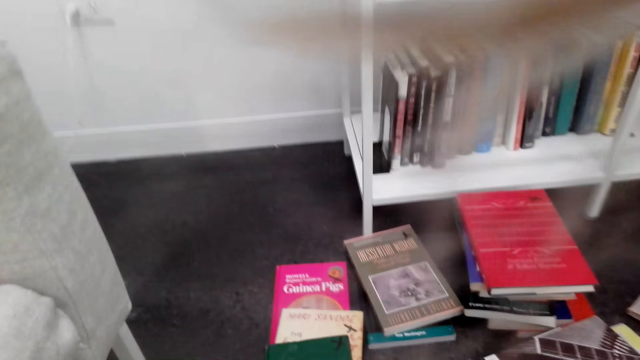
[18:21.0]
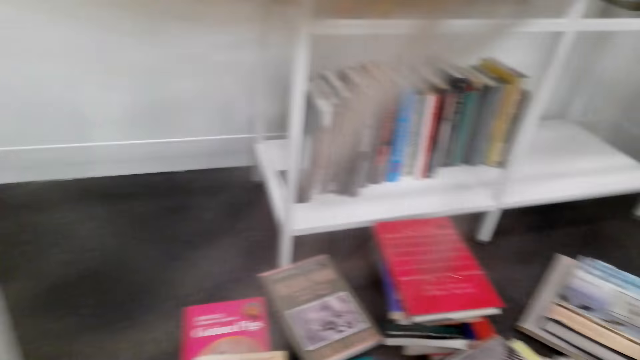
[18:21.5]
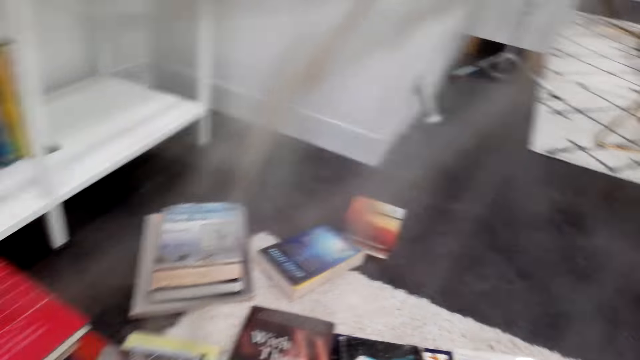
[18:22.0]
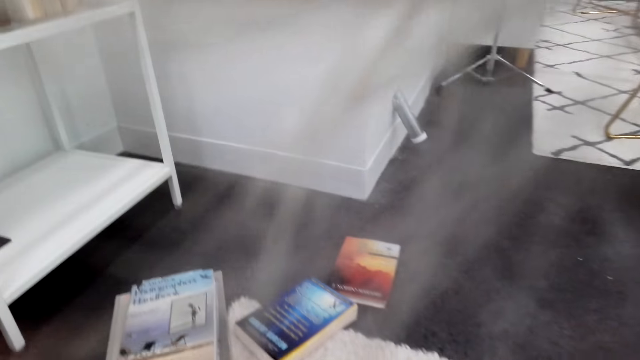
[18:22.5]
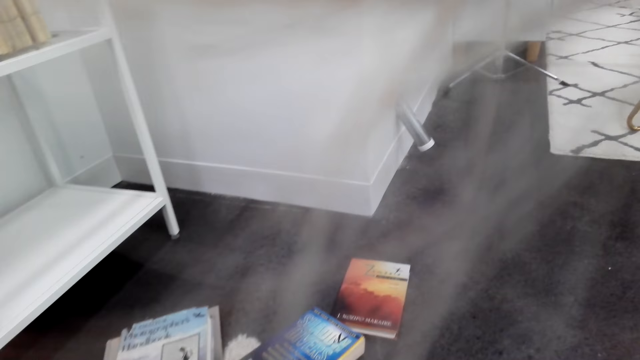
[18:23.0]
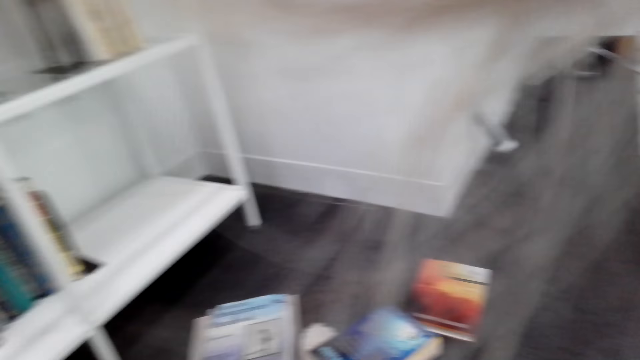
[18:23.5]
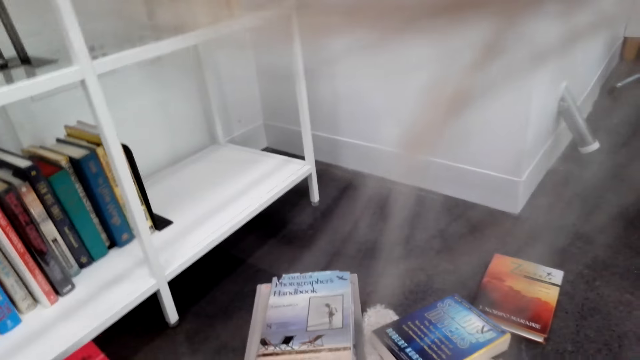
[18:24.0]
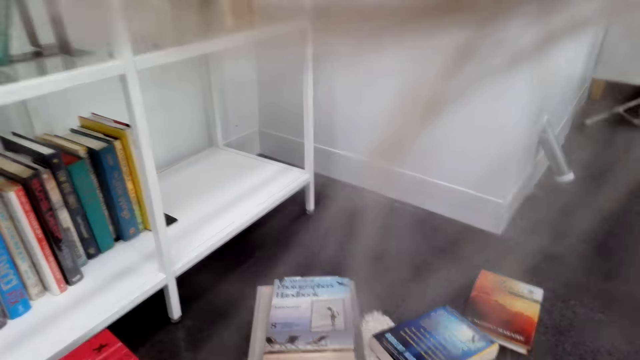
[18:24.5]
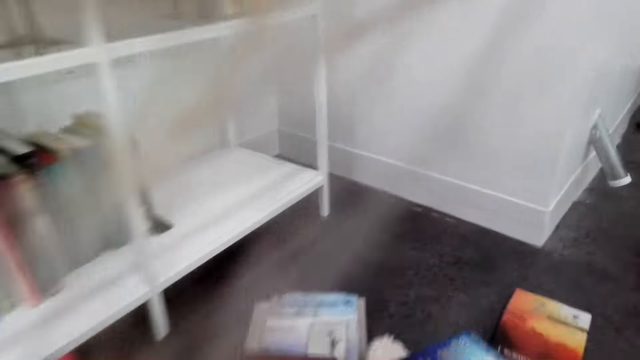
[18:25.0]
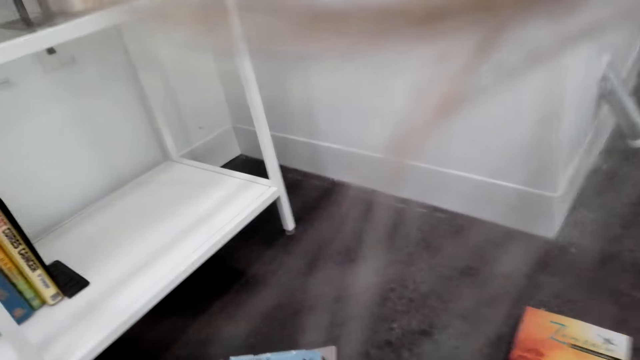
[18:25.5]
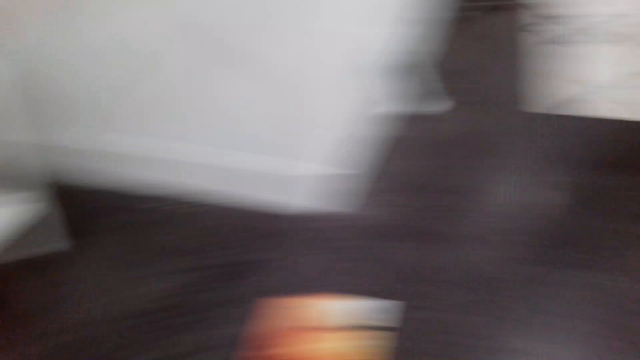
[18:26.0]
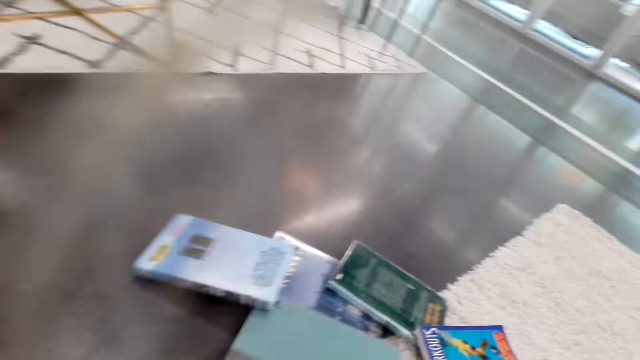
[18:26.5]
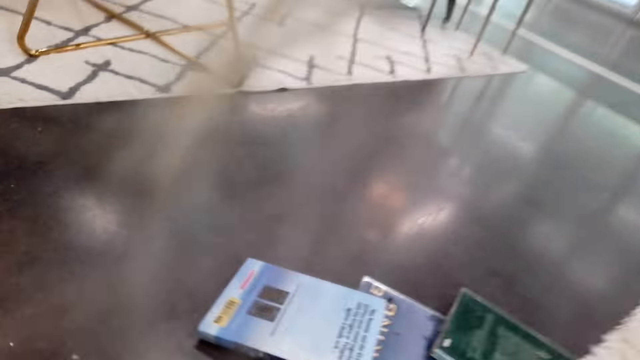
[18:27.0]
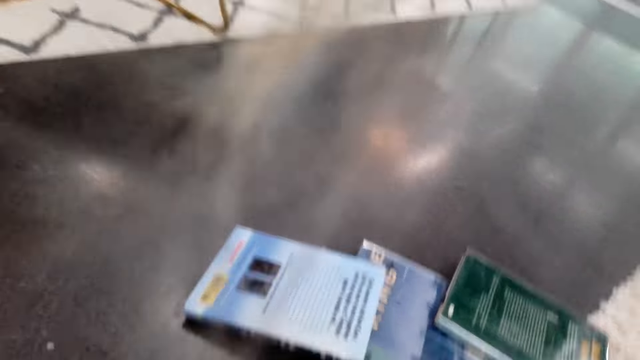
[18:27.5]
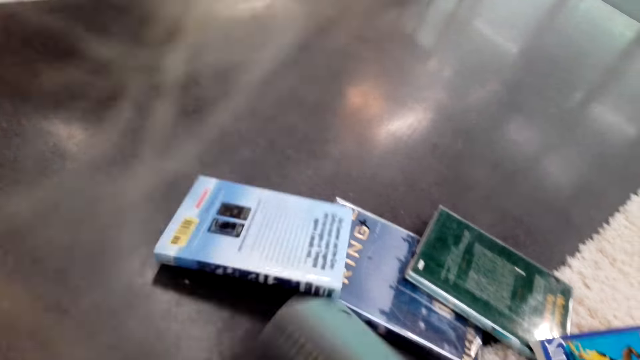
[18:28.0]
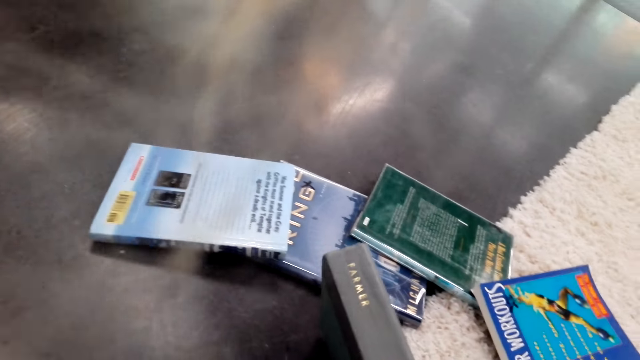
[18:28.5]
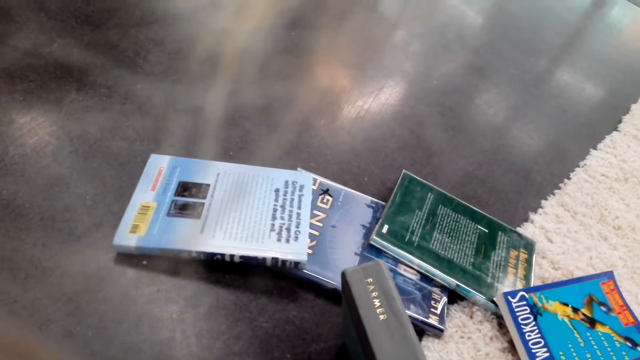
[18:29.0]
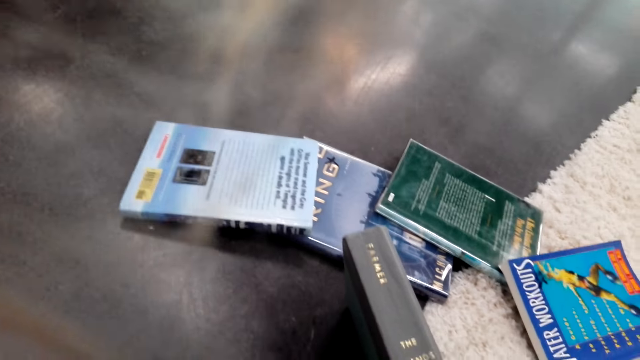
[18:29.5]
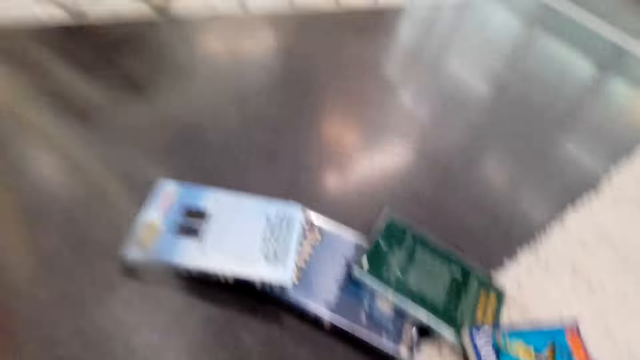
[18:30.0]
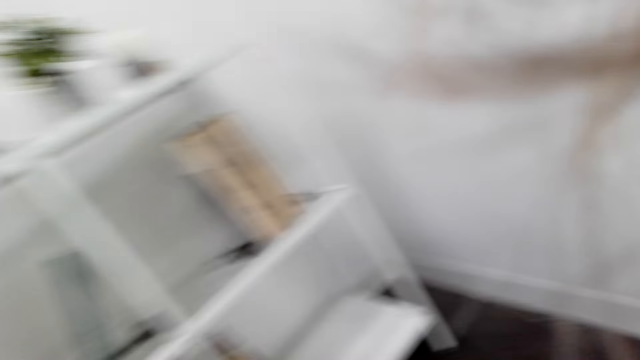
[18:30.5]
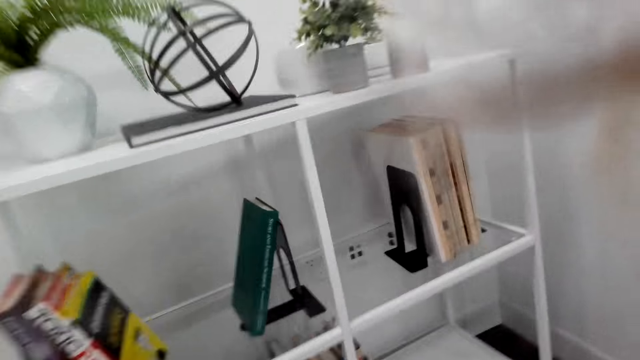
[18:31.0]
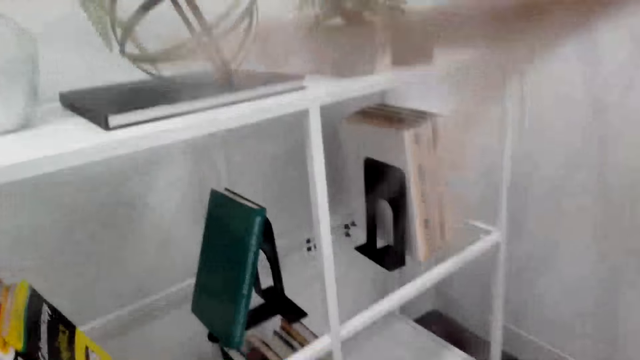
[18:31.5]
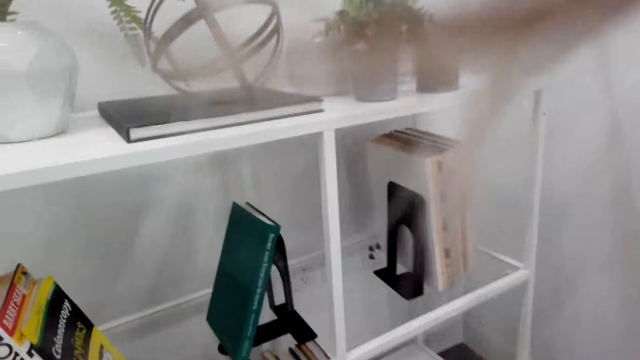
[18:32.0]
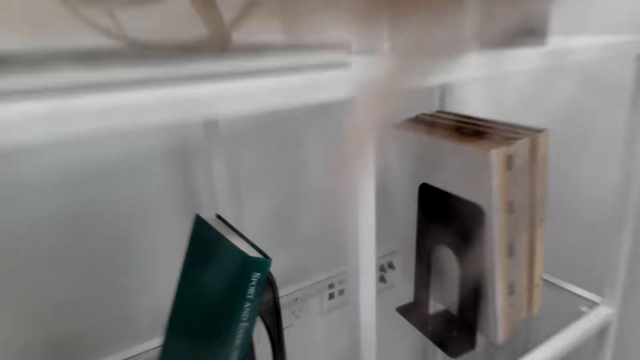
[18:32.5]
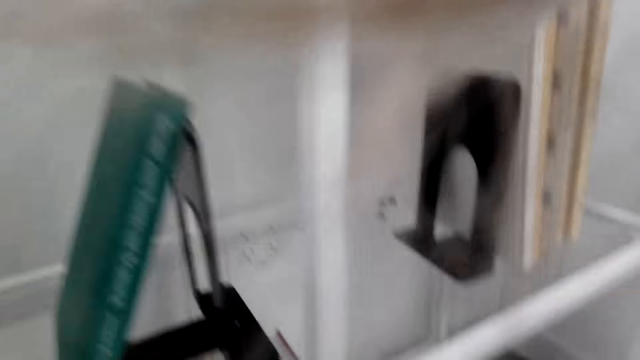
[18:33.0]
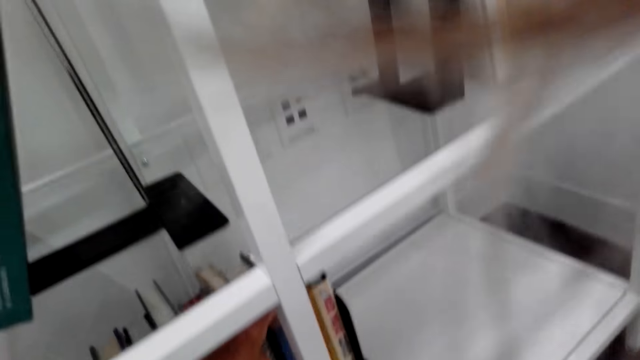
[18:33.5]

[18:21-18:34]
The camera wearer stares at the books on the floor. They lift a book. They pick at the books on the floor. They check the book, turn around, and stare at the shelf.

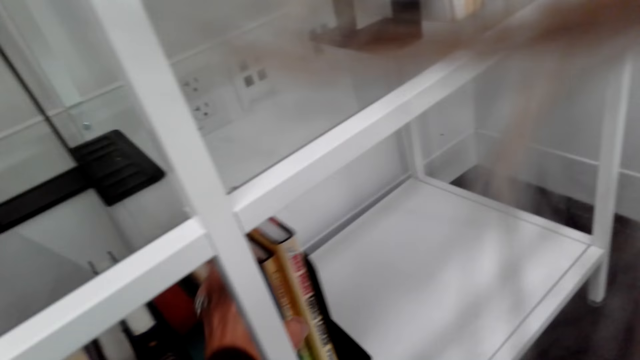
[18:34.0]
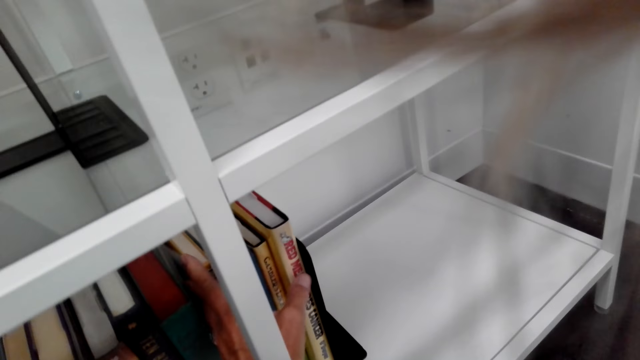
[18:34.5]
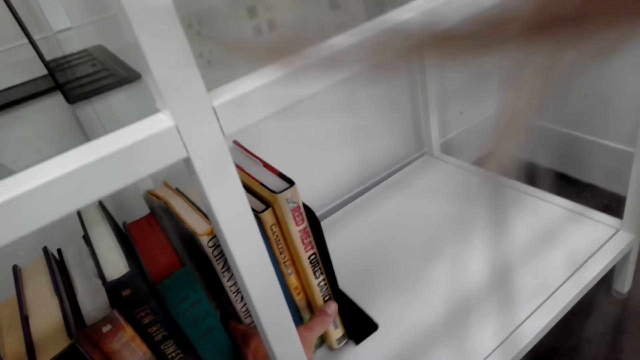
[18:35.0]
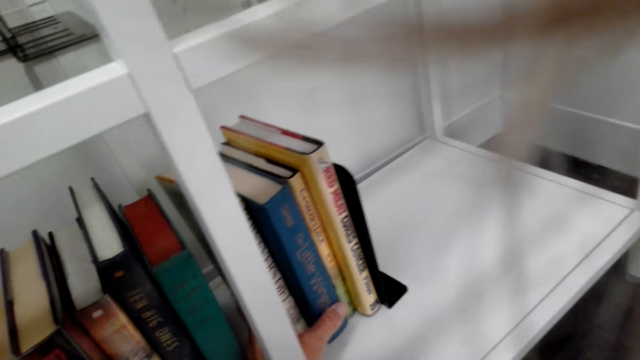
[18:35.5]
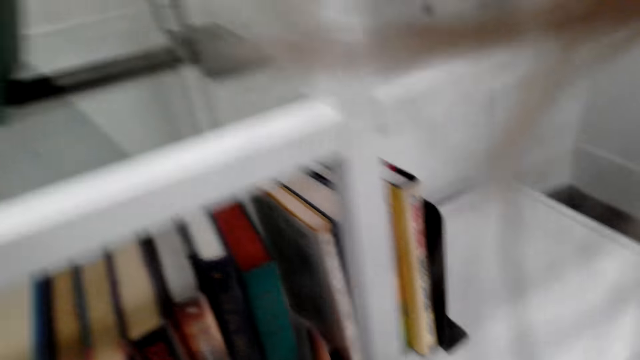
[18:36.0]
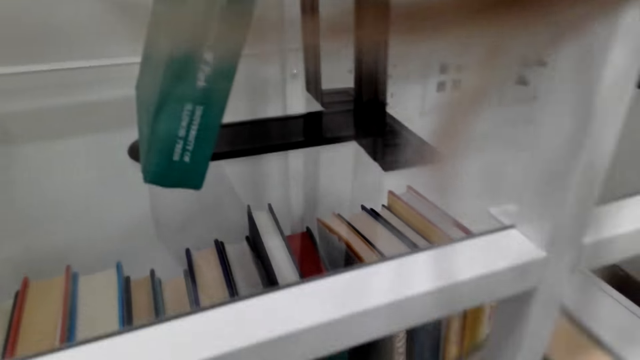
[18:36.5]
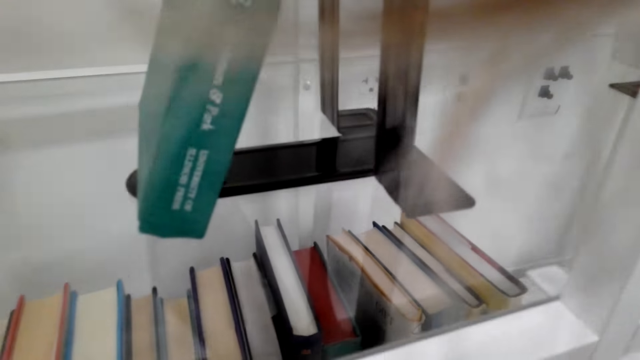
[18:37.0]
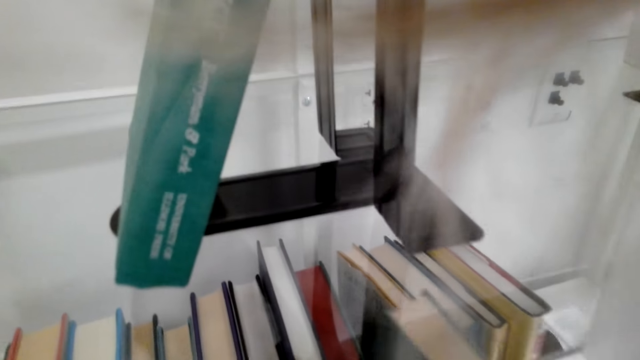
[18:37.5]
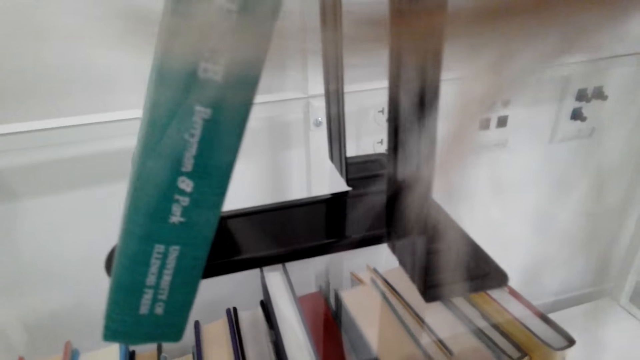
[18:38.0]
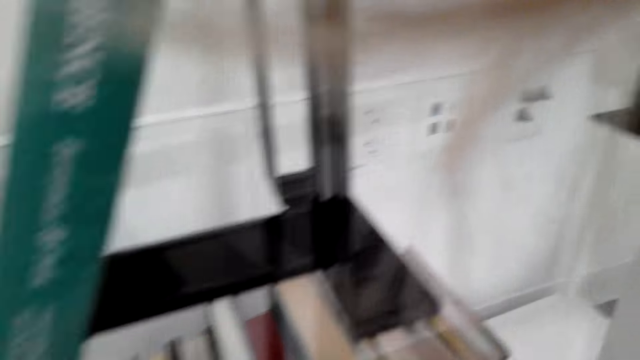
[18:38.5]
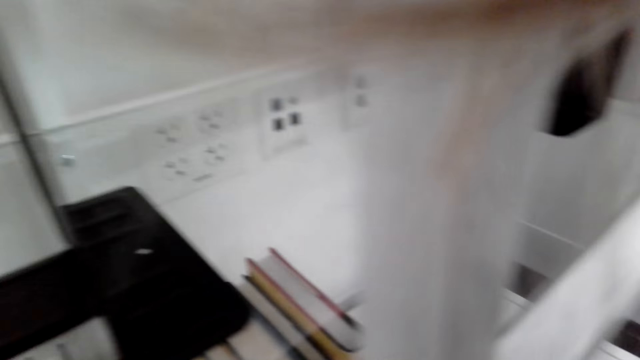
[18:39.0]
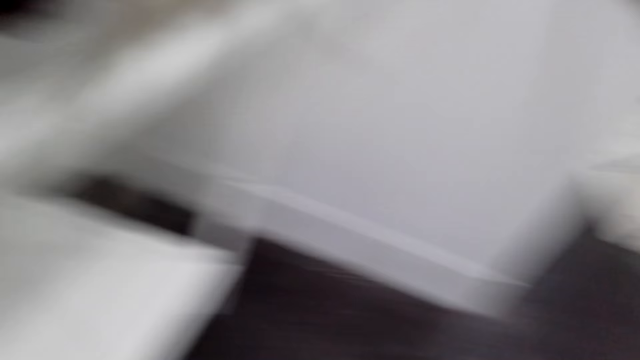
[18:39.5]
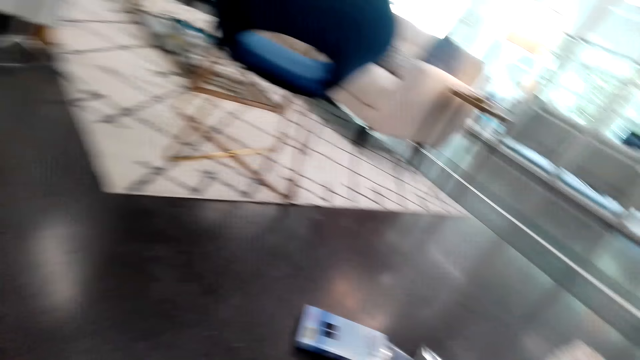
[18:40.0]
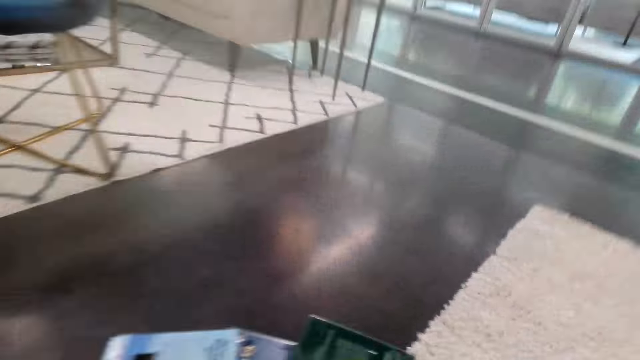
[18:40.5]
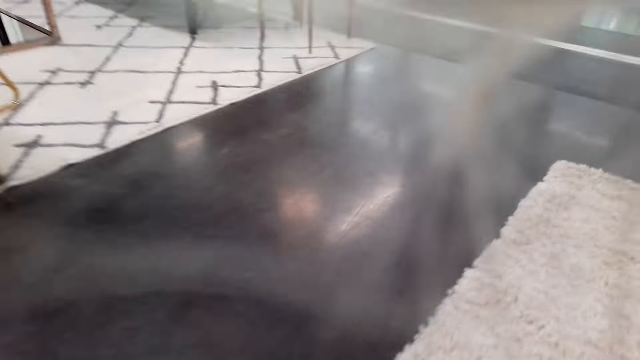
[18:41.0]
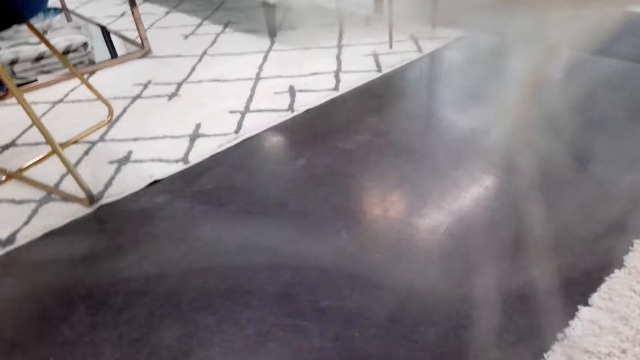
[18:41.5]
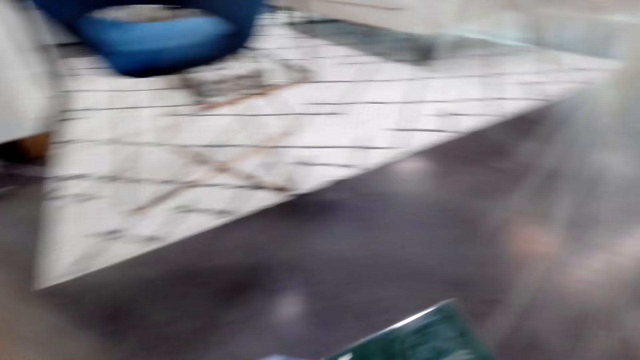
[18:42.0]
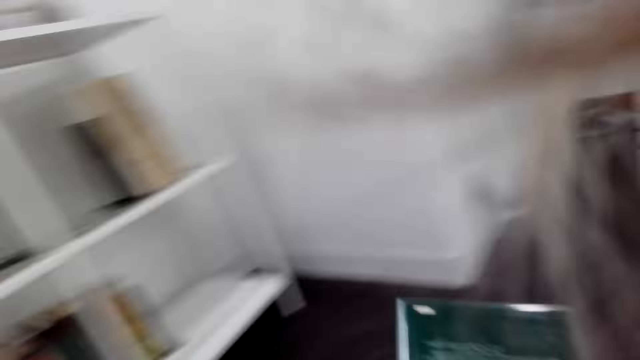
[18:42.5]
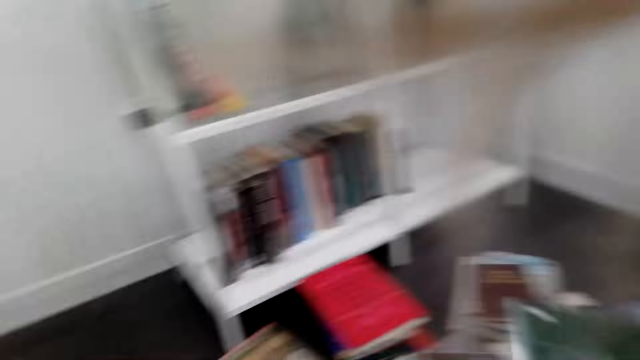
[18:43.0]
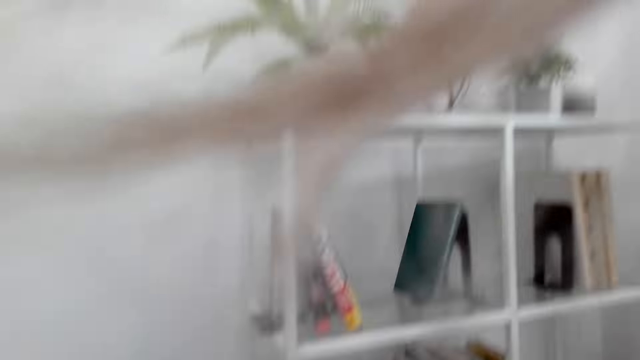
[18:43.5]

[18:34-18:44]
The camera wearer moves the books on the shelf and touches the books on the shelf. They place a book on the shelf, turn around, and pick a book on the floor. They check the book.
